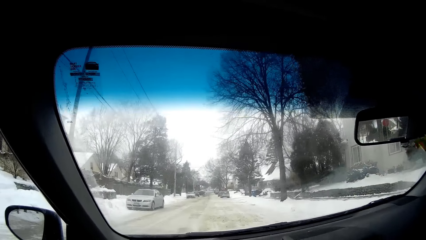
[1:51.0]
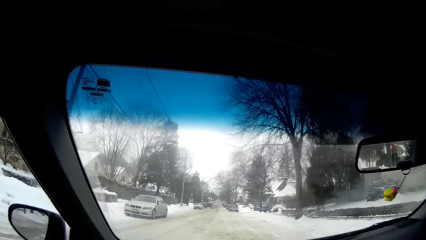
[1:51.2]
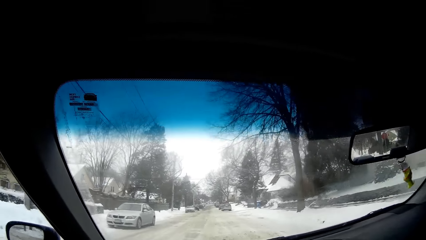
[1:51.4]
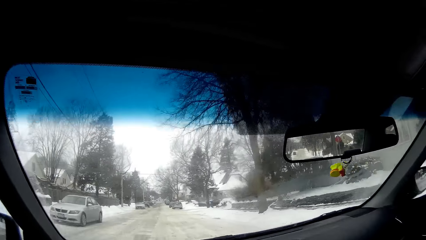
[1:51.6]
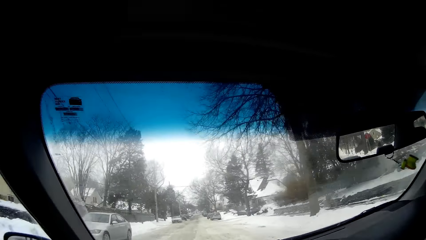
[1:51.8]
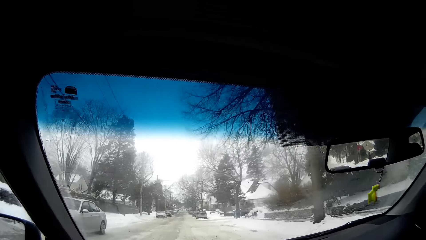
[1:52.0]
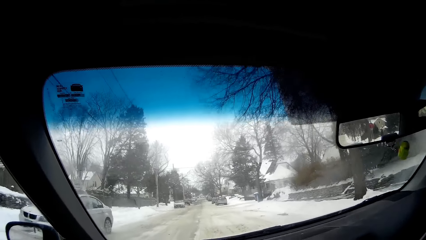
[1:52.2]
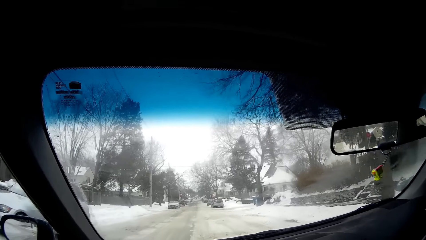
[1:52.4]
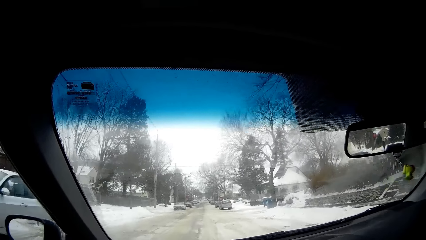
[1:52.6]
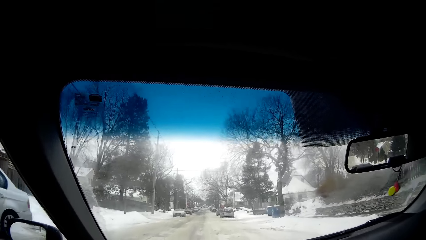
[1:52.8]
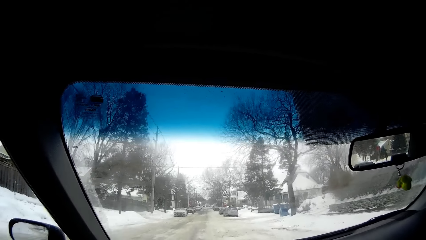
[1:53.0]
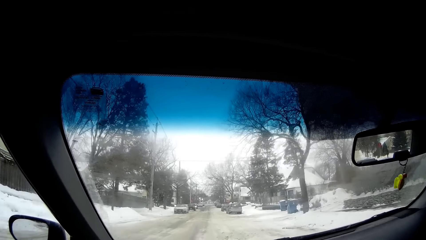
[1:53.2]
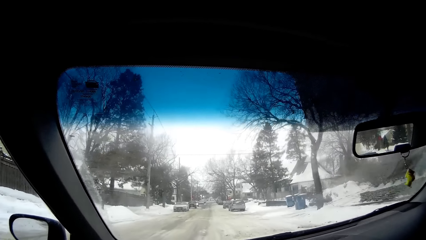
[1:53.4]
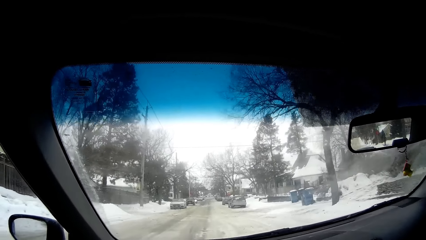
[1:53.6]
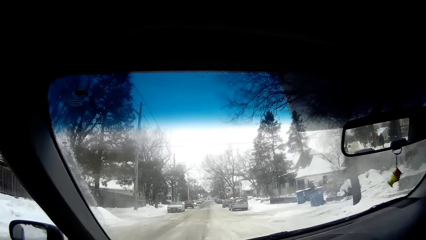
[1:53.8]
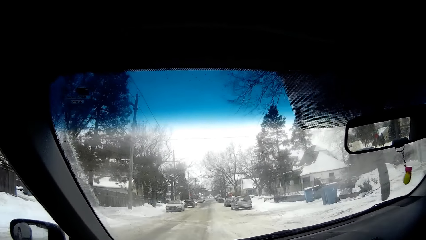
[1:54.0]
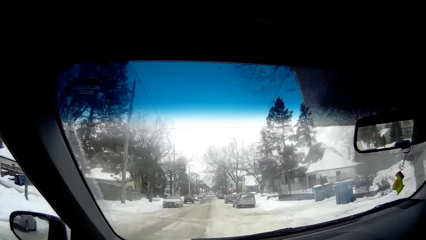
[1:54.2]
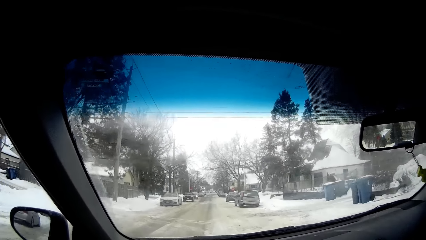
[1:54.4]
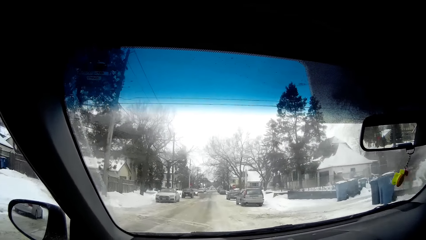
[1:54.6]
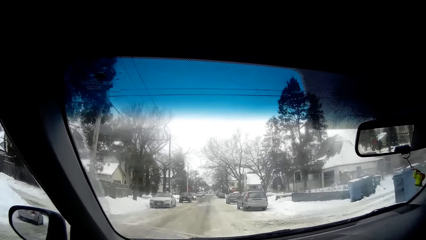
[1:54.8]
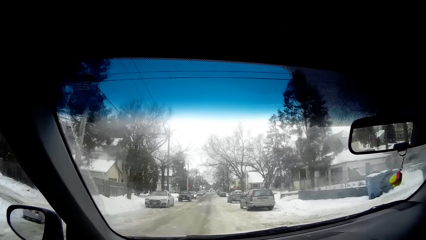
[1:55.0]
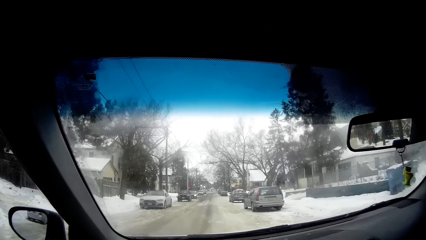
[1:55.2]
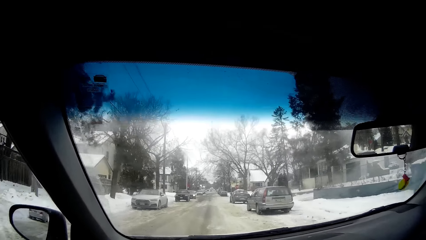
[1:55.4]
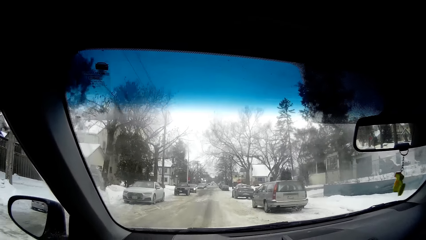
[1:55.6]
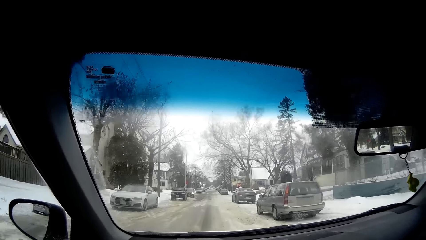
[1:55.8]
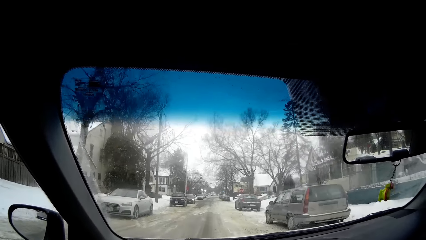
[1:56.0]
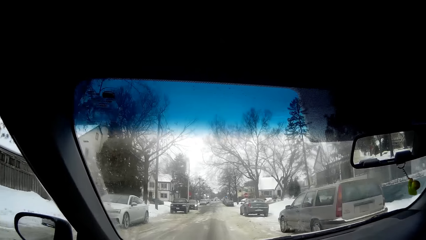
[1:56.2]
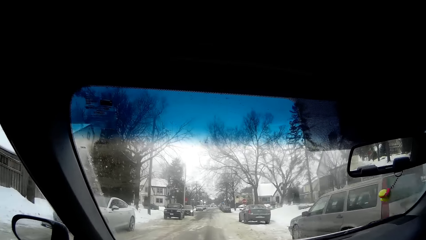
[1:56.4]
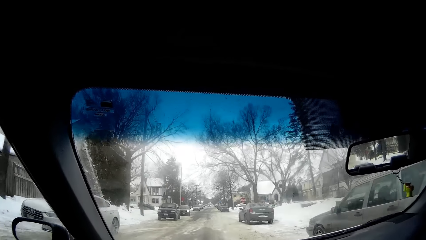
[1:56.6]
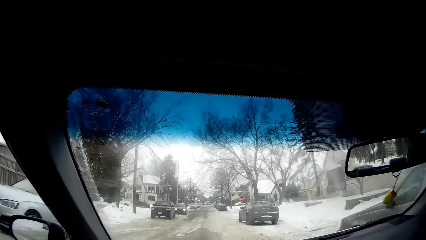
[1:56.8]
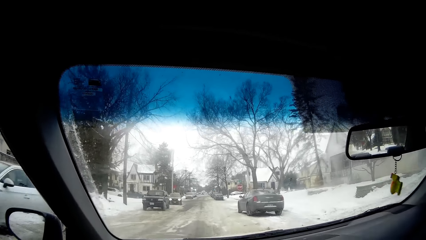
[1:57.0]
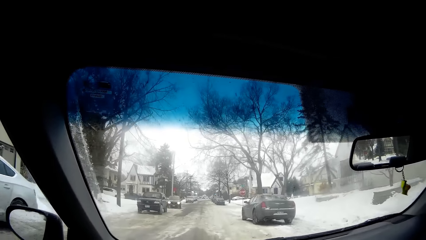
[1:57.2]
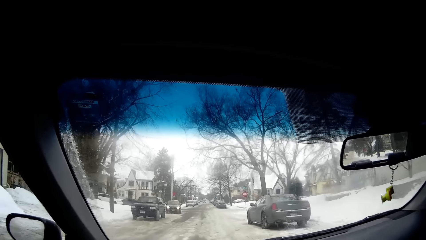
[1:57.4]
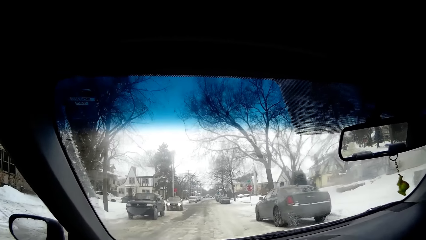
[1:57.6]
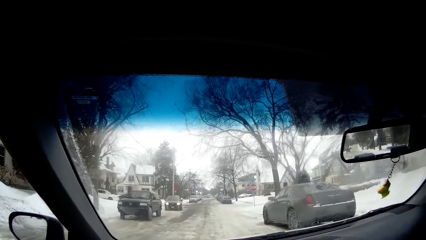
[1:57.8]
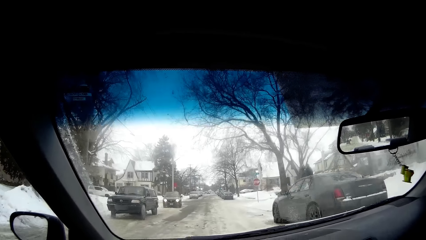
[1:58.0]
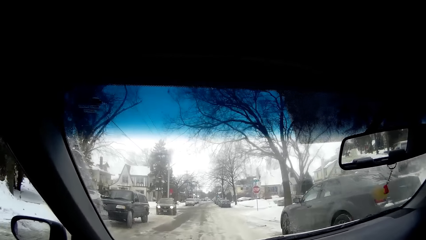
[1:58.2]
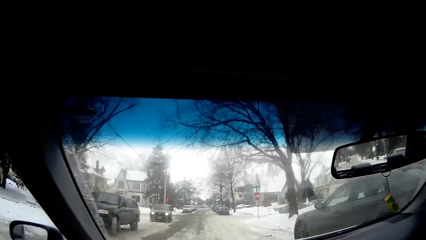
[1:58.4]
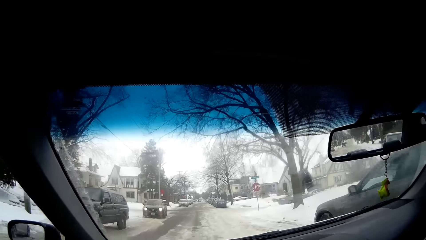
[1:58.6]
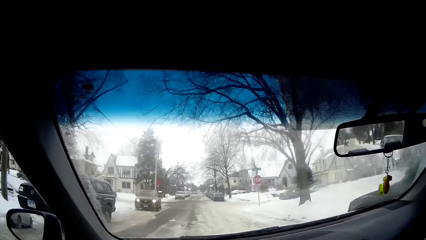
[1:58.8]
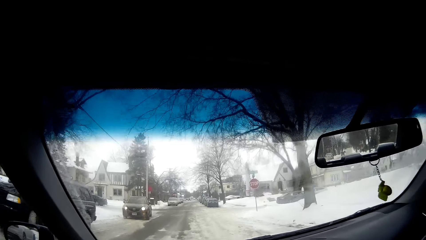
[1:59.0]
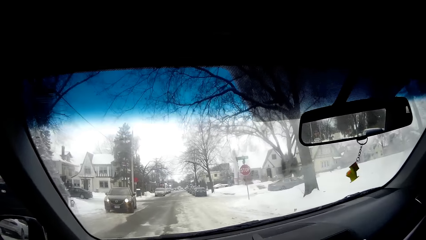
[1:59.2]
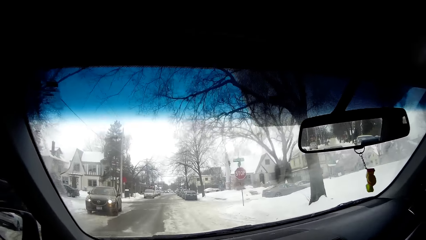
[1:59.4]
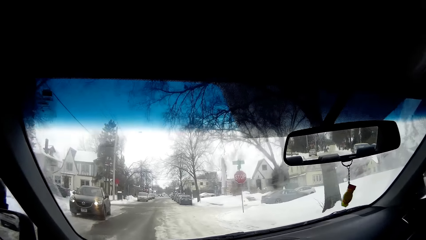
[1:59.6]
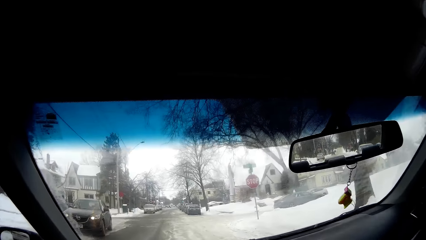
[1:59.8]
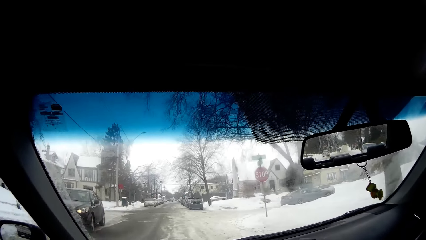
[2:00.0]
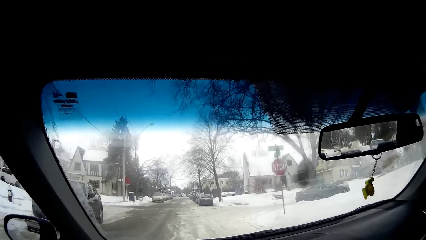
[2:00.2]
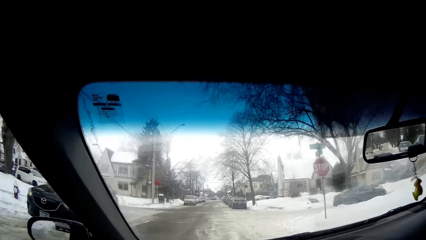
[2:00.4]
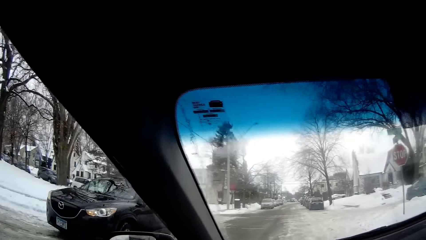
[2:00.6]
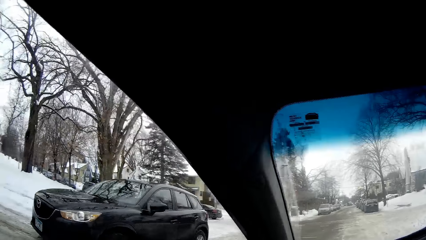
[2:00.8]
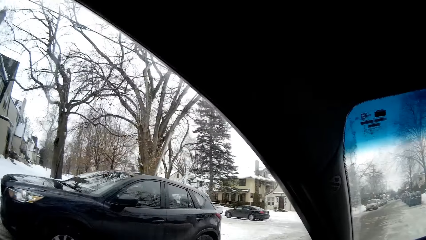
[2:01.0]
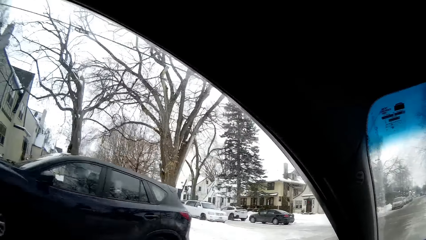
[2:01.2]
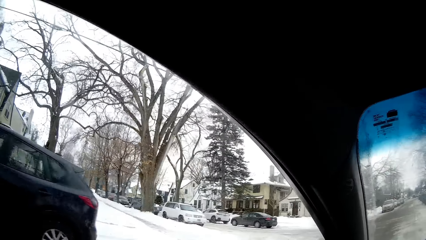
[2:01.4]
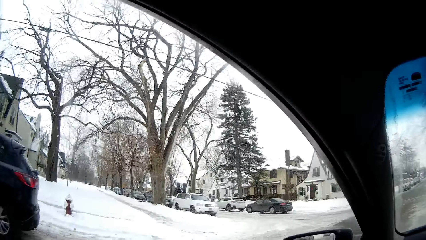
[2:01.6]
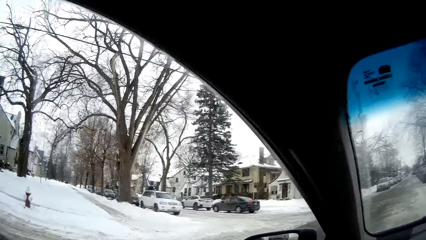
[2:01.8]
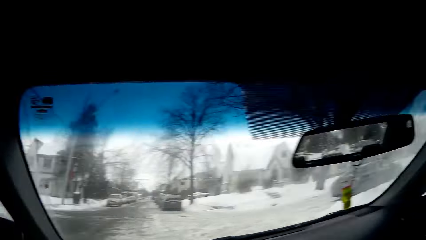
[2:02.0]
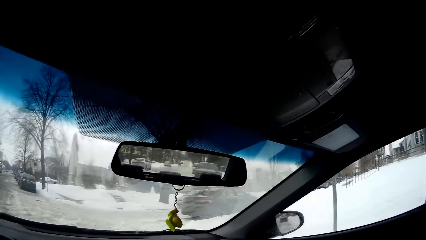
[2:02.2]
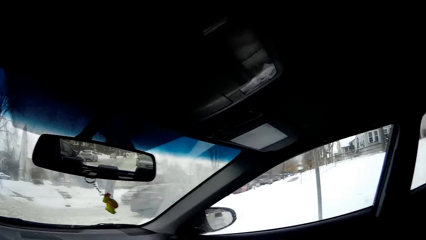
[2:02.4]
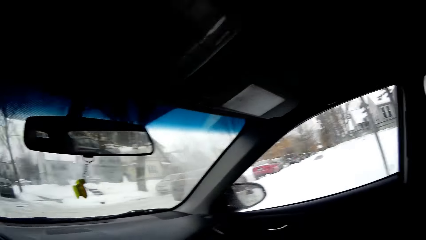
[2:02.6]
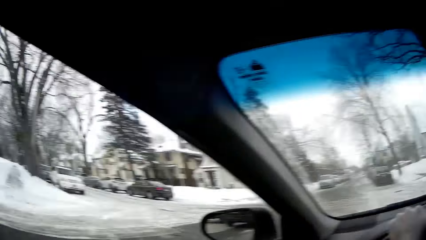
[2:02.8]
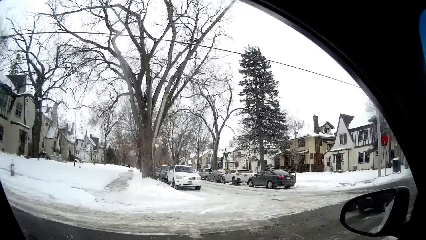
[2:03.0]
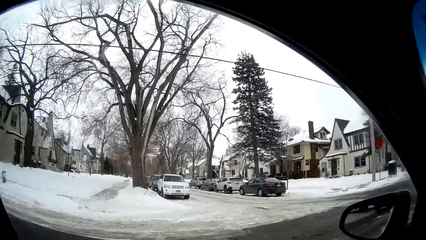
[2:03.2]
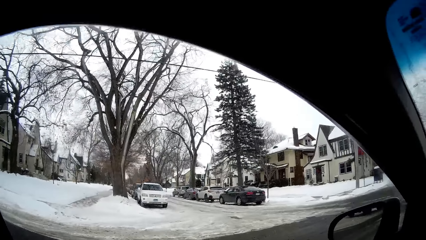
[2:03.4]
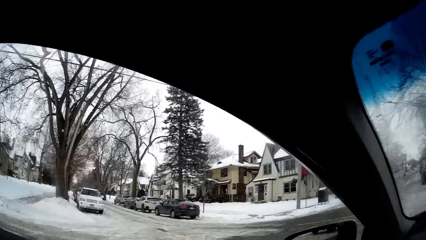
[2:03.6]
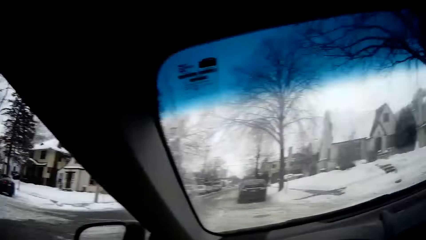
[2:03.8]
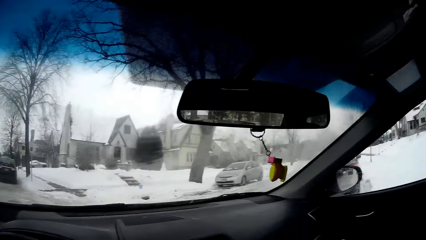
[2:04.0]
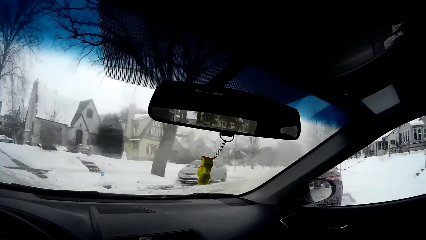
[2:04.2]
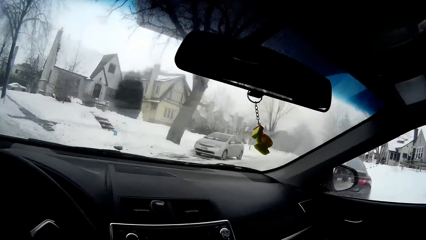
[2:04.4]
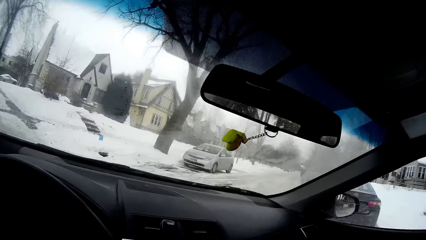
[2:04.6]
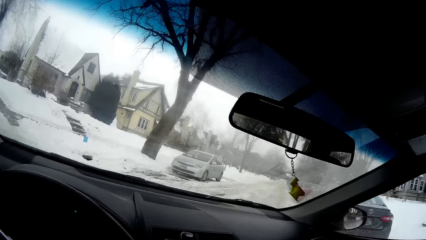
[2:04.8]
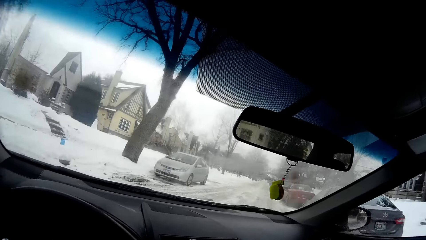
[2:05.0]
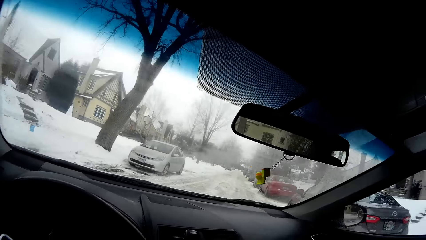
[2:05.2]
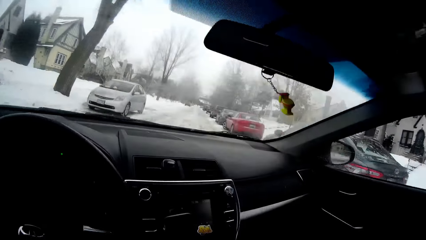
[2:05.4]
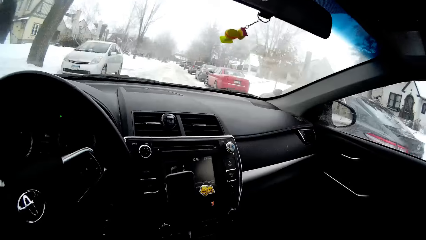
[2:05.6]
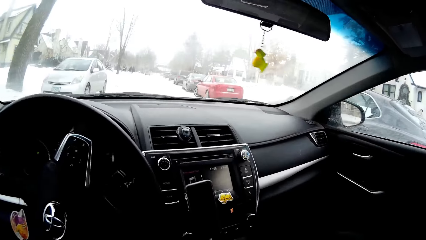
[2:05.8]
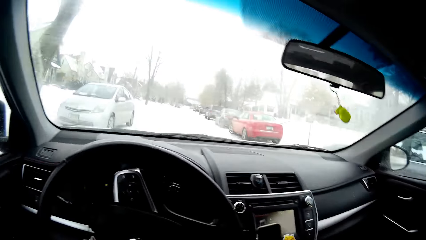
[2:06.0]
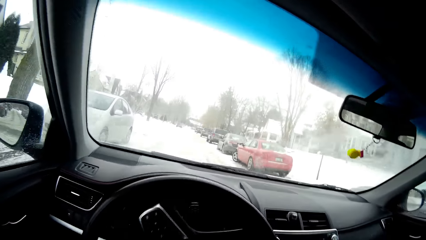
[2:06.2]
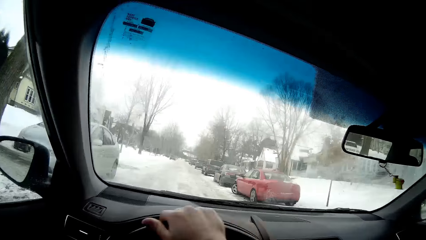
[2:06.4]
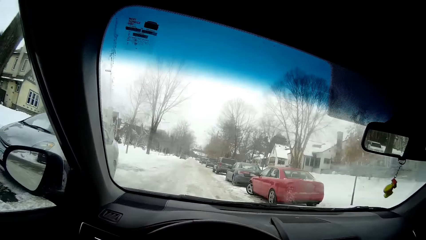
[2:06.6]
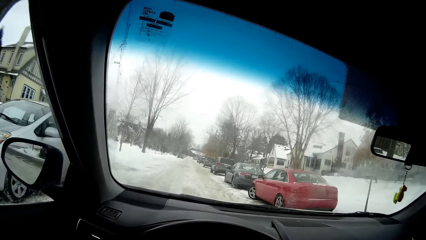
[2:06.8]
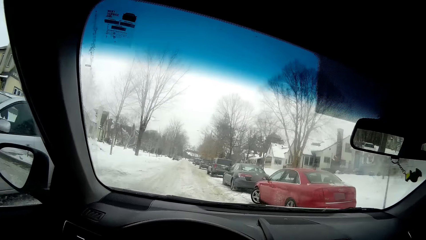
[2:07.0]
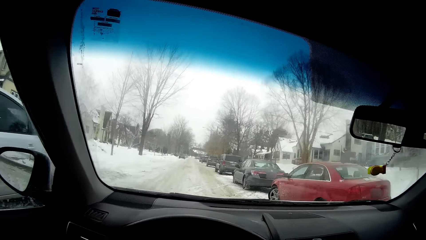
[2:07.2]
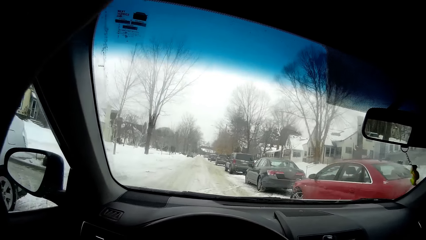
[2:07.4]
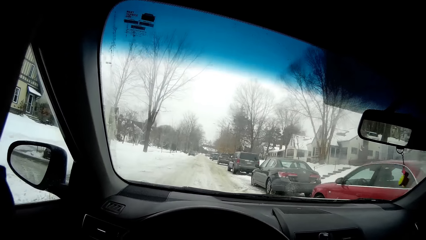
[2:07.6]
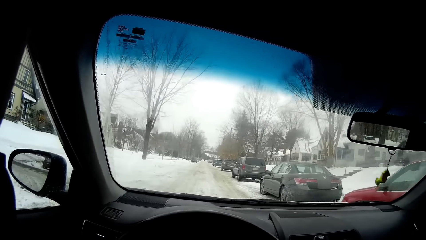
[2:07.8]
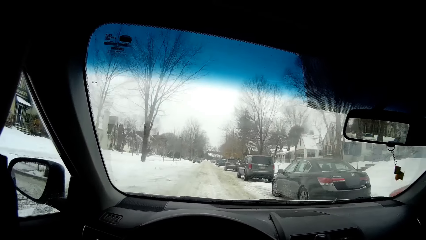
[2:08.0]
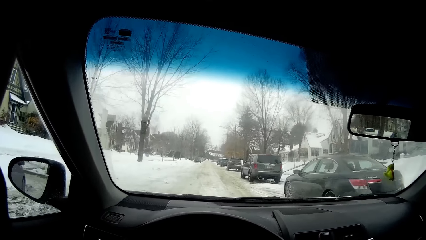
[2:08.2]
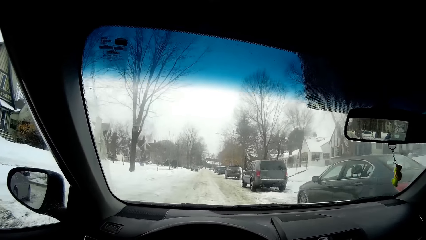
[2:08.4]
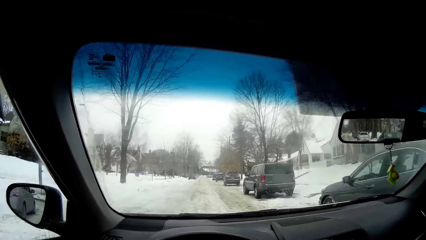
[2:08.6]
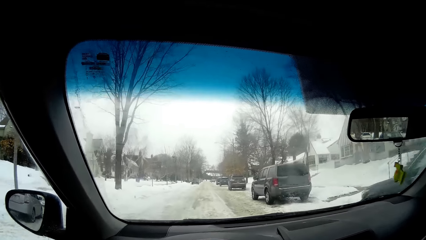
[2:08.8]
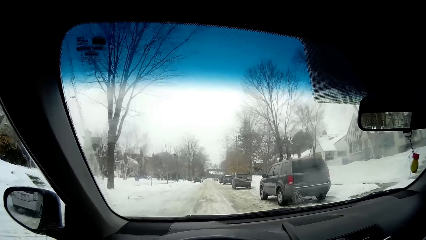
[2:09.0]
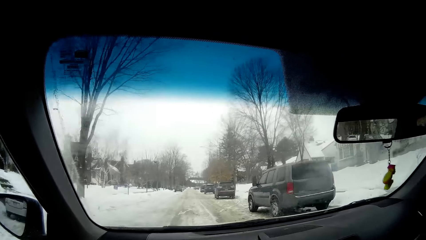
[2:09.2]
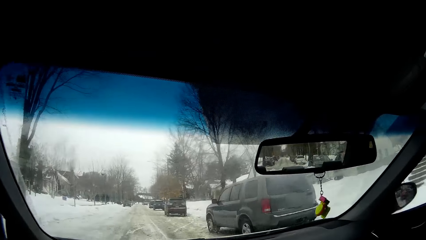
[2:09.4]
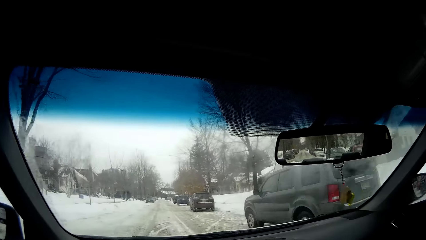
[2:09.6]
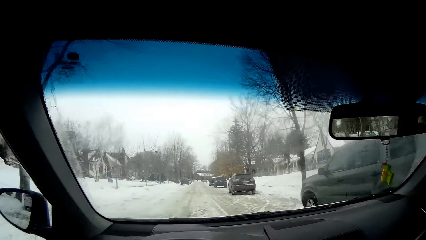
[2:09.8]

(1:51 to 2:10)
The camera wearer looks around. They drive the car. They look around. They drive the car.
